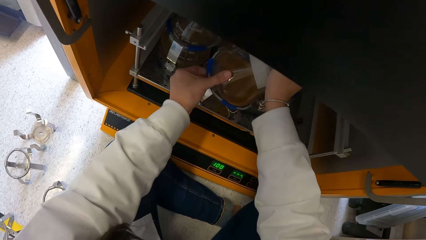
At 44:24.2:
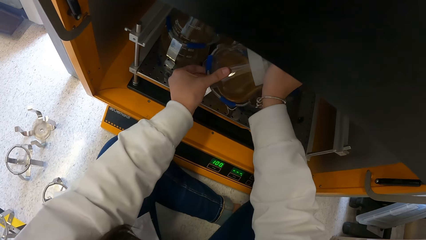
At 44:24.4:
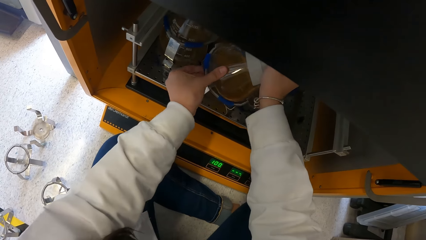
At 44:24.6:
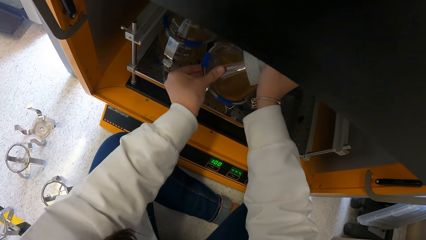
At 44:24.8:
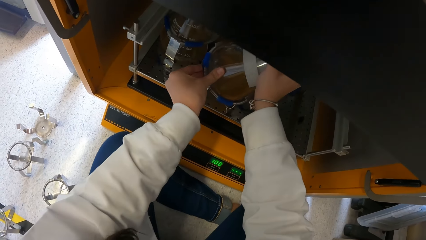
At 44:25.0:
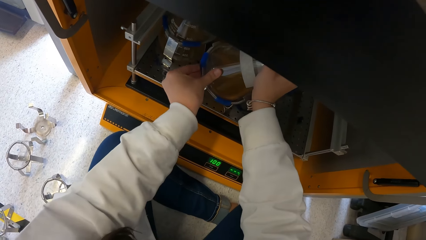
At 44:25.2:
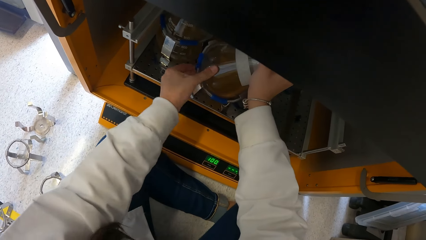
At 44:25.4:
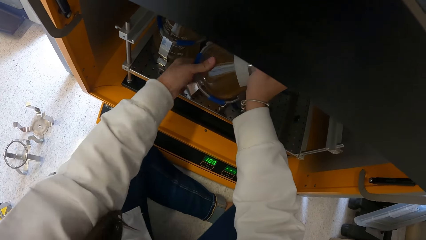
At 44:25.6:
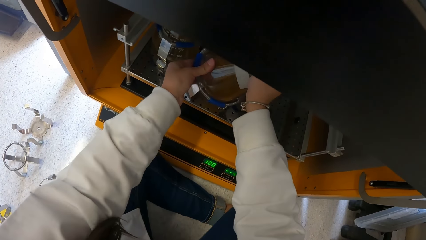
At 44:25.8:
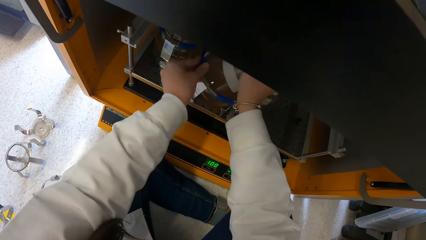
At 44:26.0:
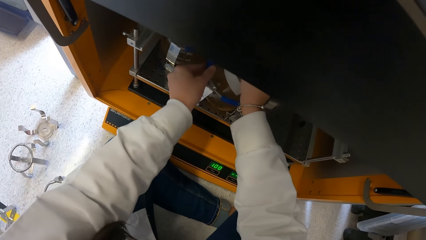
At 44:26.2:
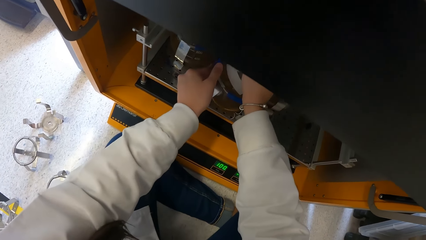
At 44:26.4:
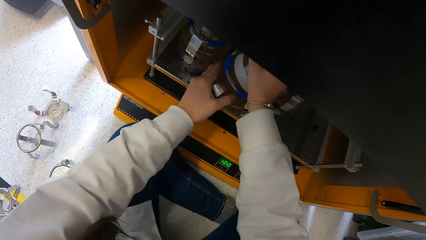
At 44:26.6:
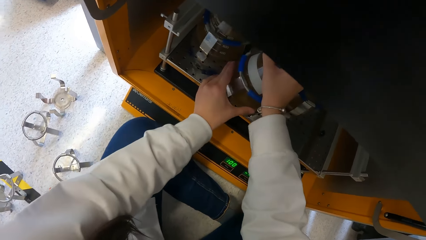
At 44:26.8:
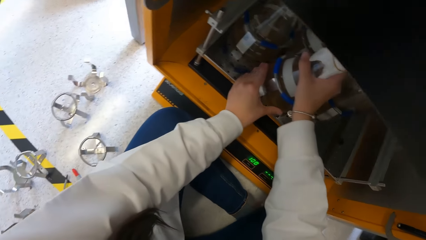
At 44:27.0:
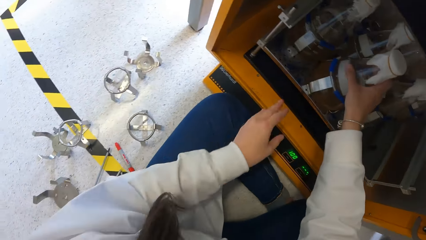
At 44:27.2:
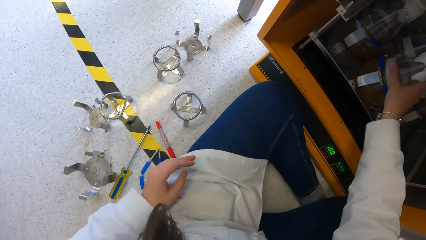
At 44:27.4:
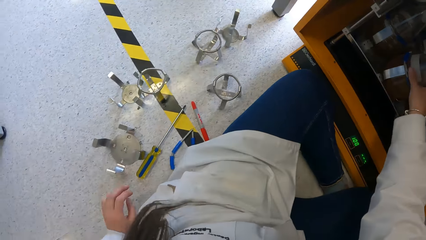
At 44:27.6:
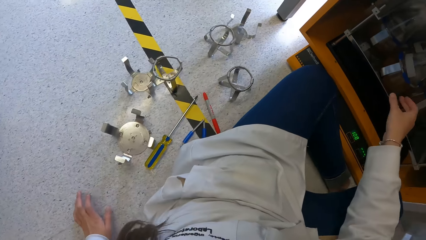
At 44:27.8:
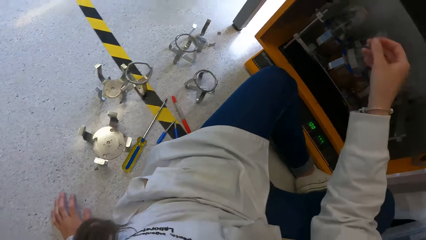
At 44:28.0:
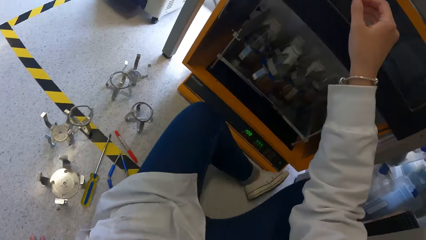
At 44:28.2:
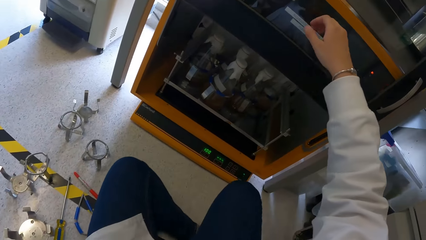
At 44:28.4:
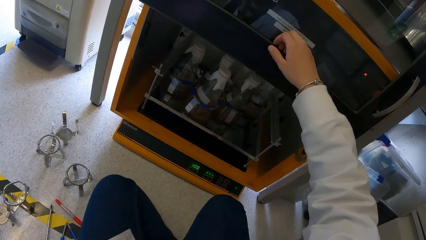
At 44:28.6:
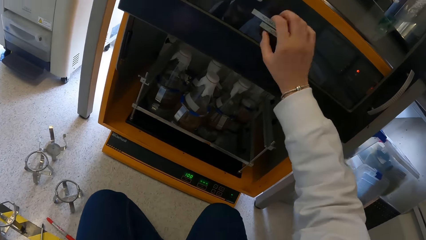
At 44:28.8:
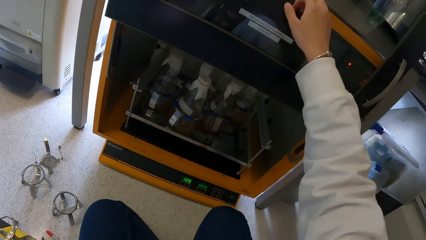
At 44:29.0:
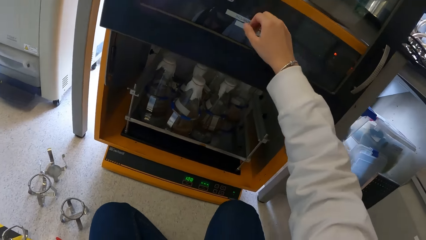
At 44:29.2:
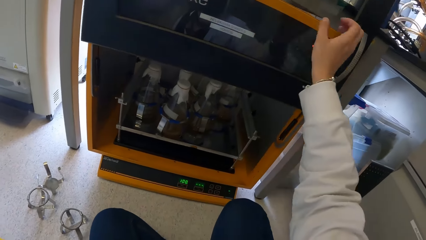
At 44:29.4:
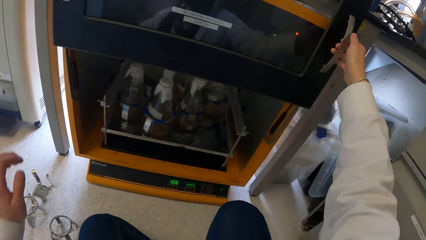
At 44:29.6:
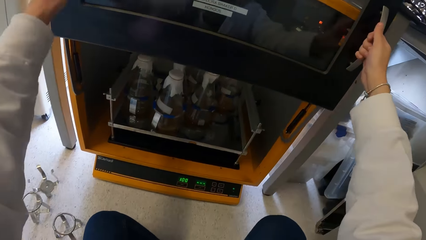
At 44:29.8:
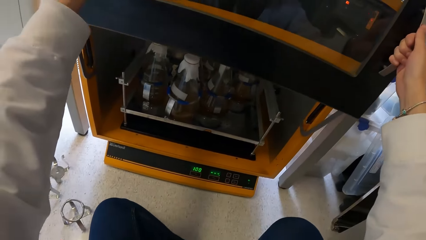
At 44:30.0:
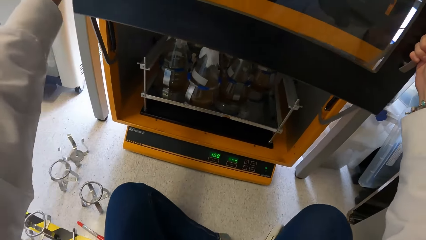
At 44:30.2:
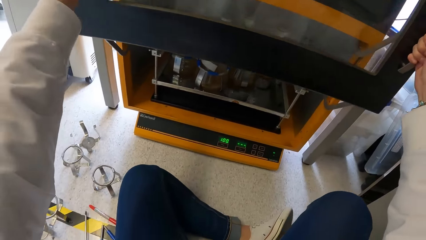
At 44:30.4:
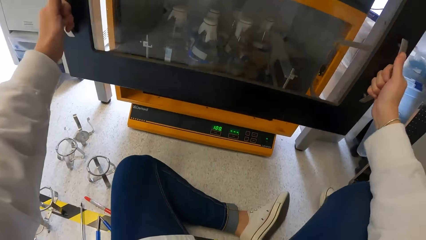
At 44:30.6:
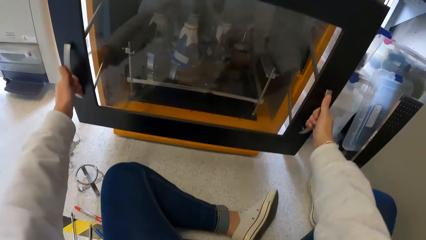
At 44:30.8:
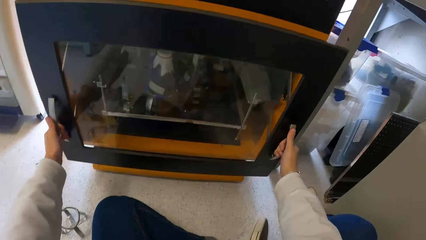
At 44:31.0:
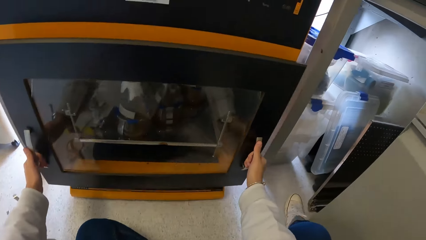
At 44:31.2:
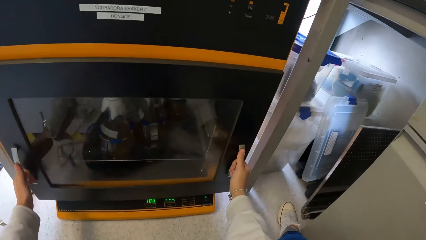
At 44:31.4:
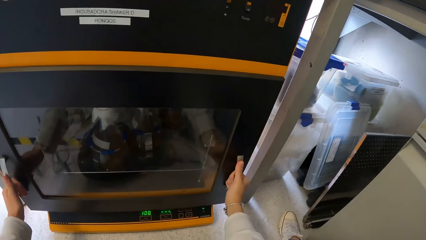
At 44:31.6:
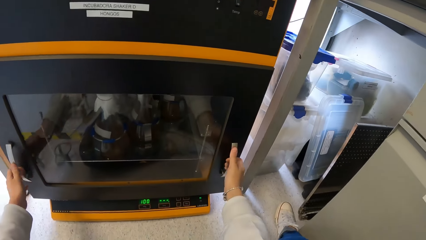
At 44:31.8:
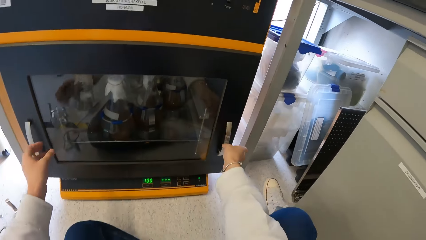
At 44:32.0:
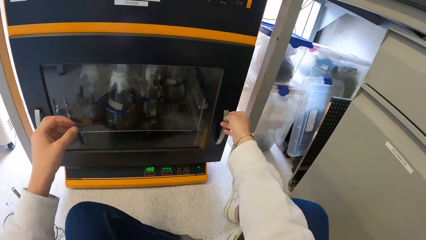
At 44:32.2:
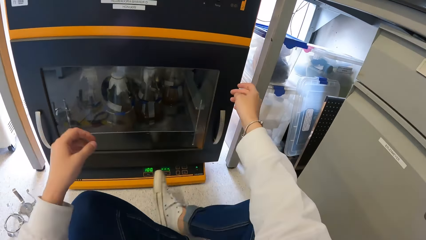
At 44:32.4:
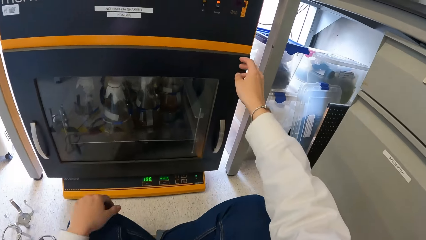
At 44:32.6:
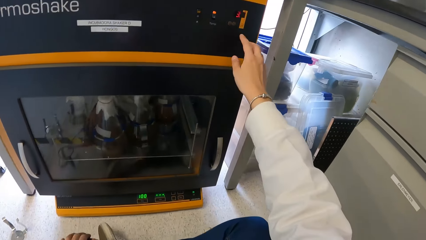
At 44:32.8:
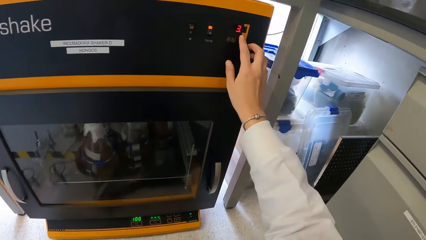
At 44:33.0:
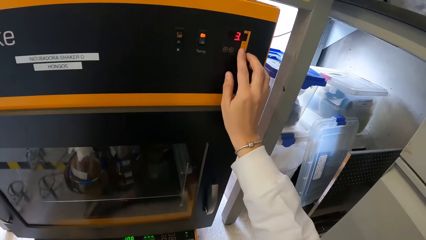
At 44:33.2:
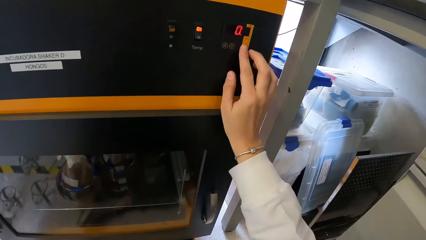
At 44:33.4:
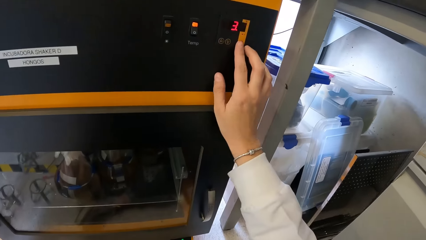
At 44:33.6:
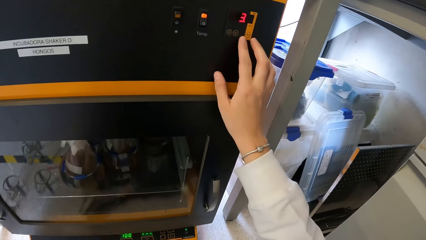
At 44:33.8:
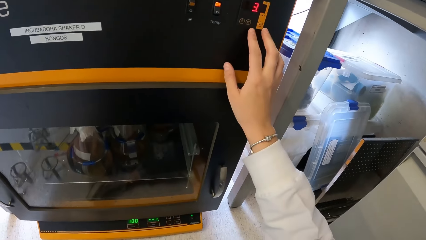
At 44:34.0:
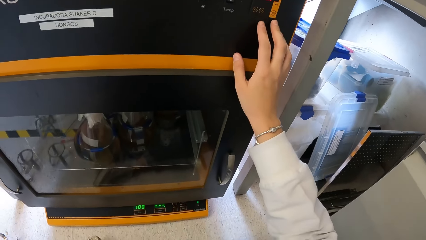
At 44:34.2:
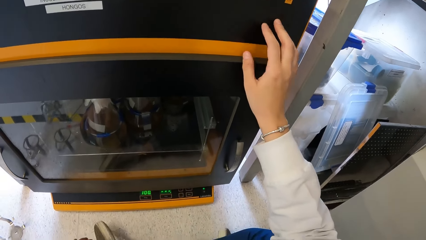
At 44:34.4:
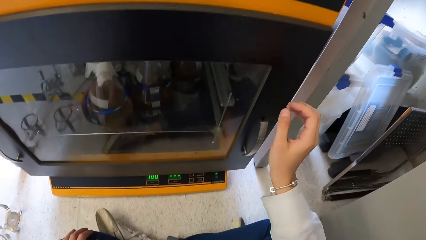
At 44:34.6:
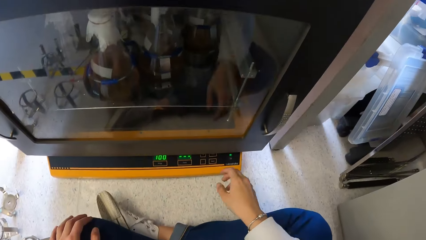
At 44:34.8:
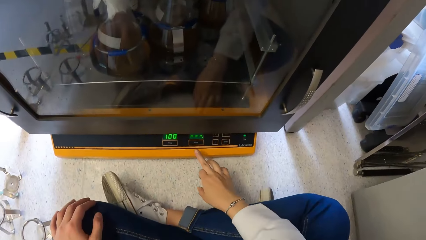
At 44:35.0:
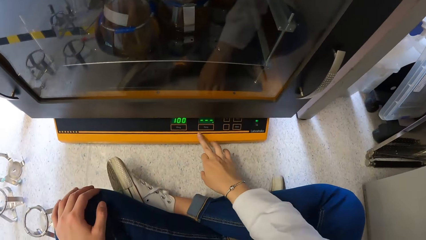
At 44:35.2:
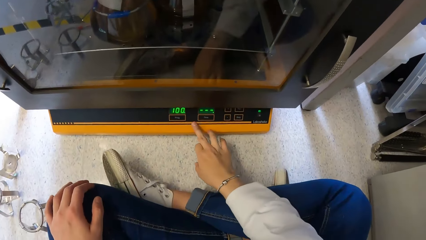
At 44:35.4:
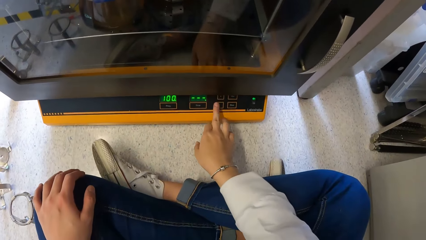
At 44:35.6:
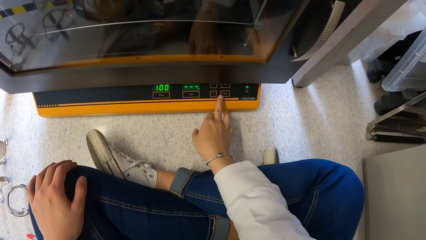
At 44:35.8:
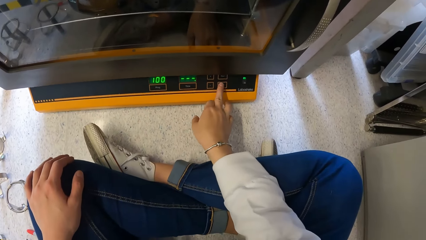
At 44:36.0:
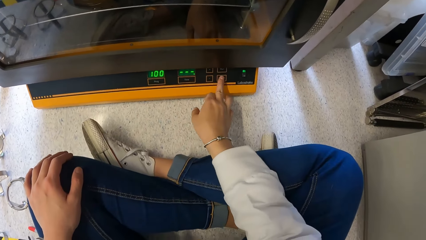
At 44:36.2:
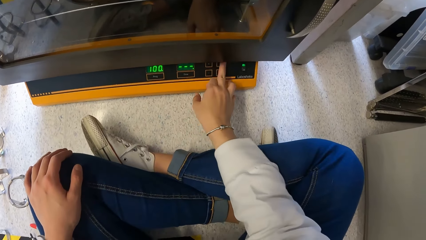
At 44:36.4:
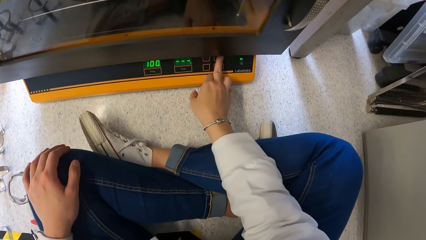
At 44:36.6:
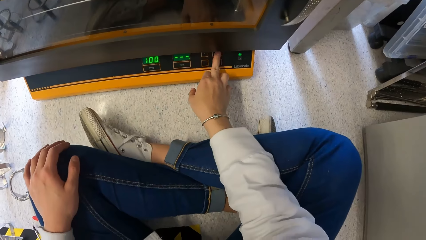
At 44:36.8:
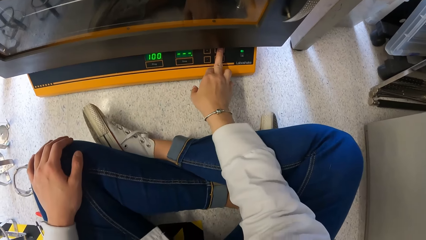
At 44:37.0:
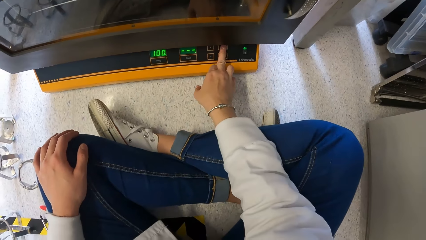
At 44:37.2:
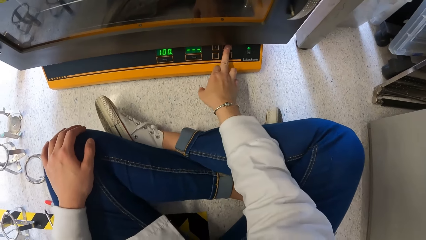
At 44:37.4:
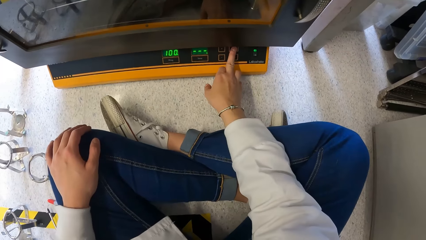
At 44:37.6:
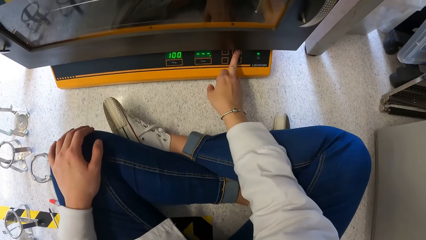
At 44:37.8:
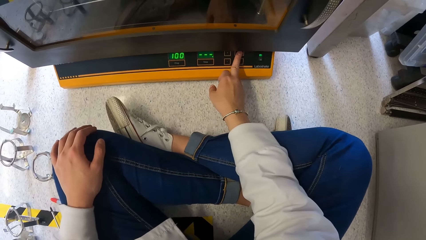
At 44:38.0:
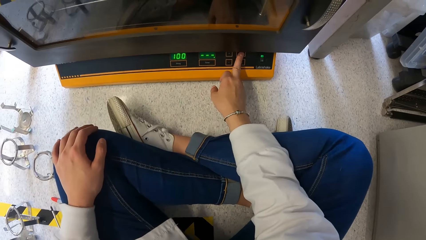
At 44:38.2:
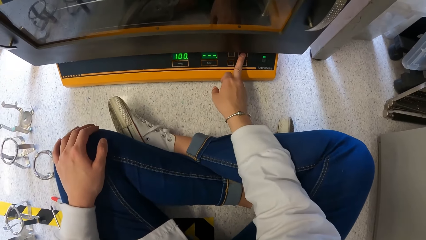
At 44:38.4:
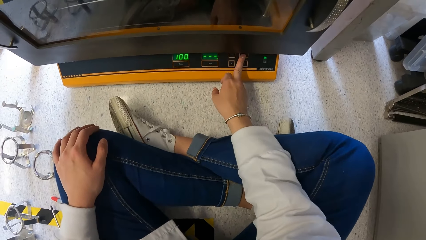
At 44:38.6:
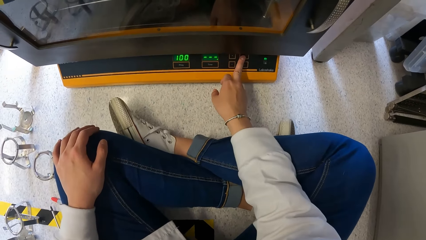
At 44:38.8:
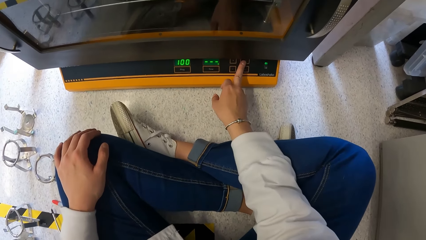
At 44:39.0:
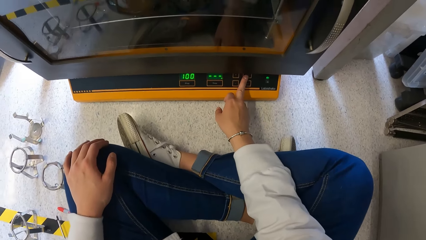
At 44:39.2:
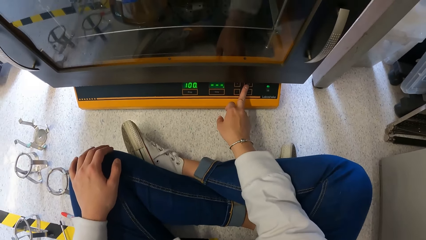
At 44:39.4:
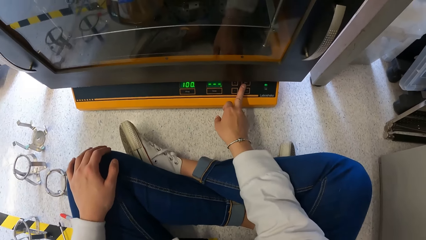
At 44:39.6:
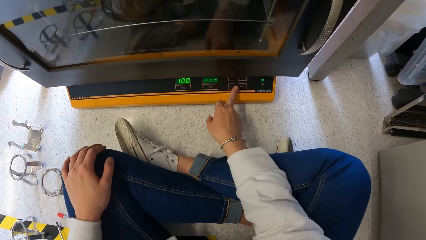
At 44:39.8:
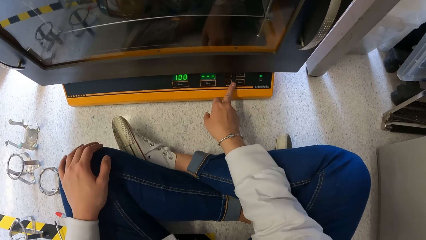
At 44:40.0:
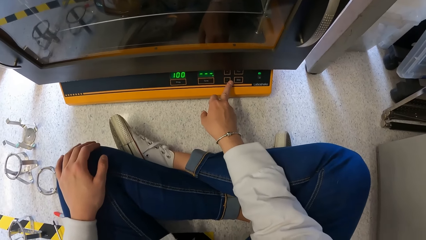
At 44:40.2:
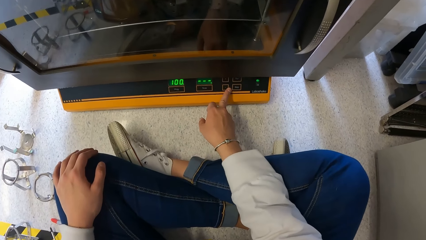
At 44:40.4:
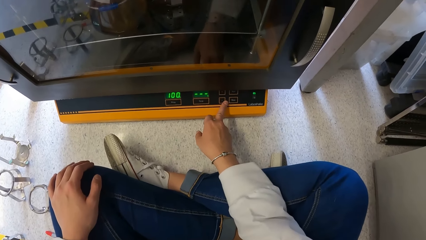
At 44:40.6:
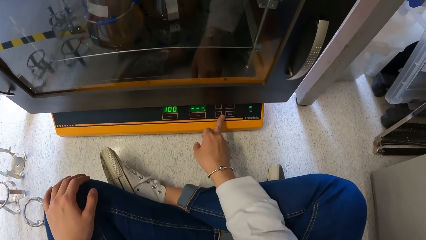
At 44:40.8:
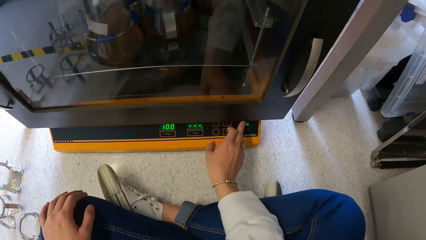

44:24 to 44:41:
The camera wearer puts the conical flask in the flask holder in the incubator with his right hand. He fixes the flask in the flask holder stand clamp. He removes his hand from the thermos shake incubator stand. He leans his left hand on the floor. He pushes out the door of the thermos shake incubator. He closes the incubator with both hands. He operates the incubator with his right hand. He clicks a button on the thermos shake incubator. He clicks the lower button of the thermos shake incubator.
